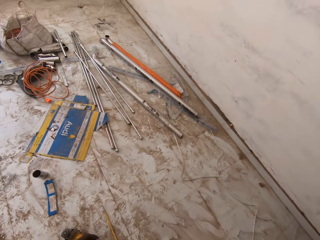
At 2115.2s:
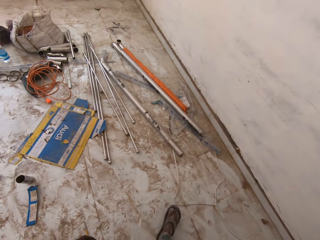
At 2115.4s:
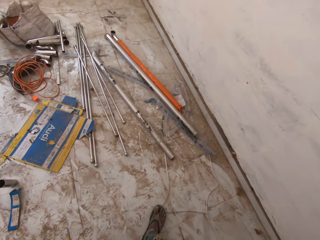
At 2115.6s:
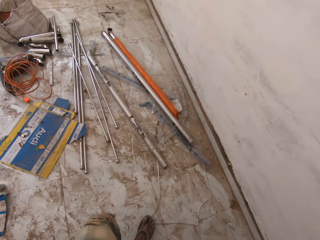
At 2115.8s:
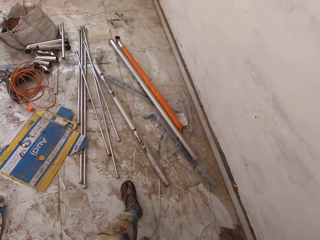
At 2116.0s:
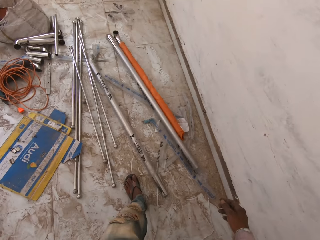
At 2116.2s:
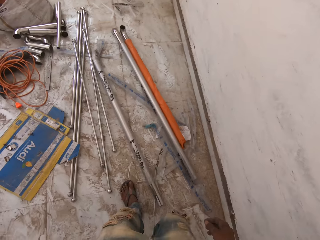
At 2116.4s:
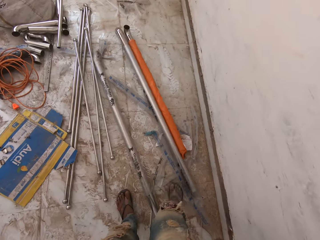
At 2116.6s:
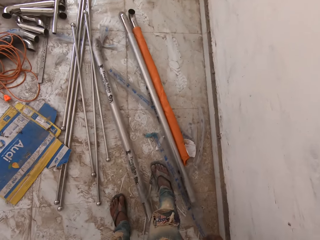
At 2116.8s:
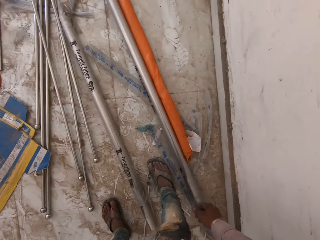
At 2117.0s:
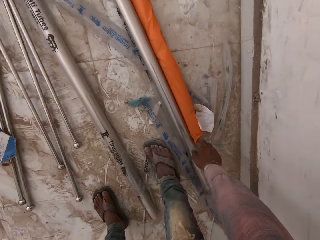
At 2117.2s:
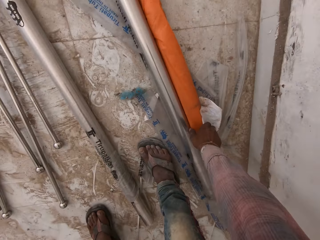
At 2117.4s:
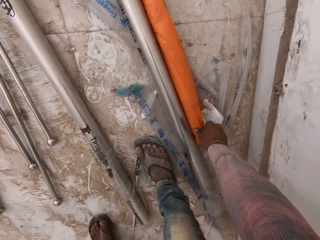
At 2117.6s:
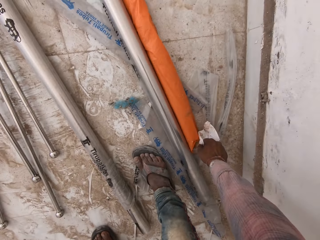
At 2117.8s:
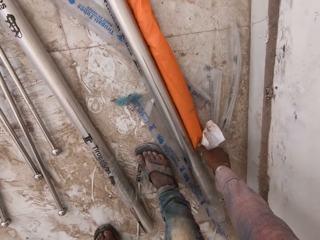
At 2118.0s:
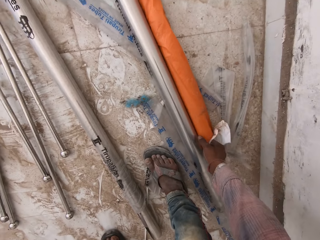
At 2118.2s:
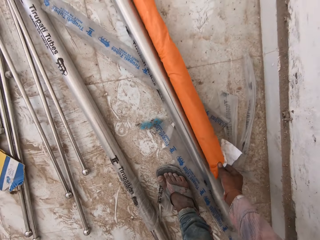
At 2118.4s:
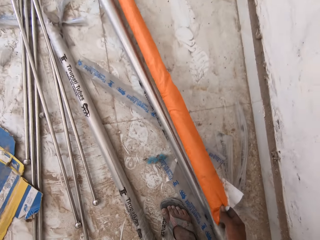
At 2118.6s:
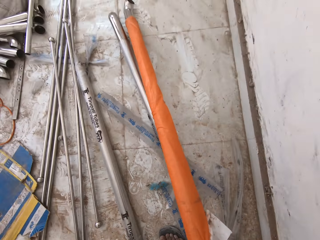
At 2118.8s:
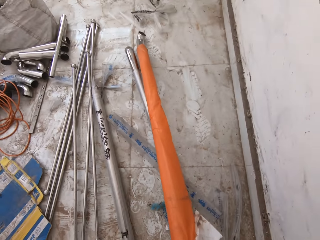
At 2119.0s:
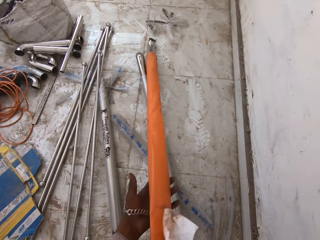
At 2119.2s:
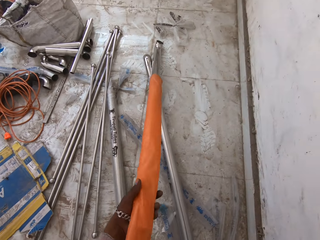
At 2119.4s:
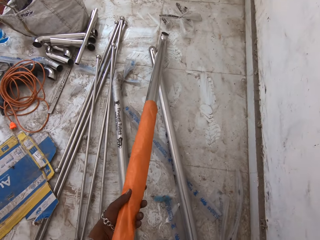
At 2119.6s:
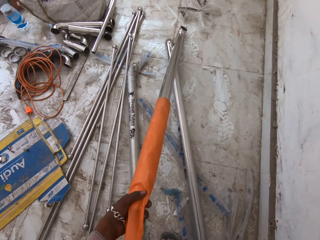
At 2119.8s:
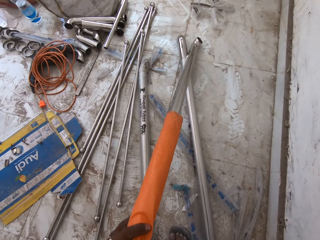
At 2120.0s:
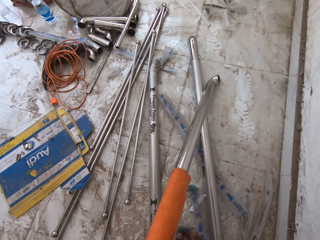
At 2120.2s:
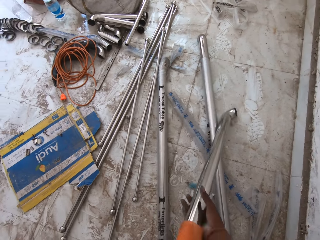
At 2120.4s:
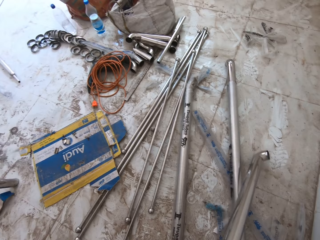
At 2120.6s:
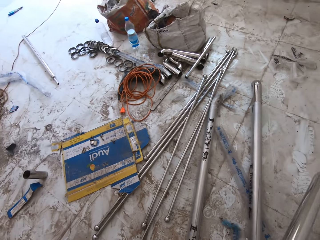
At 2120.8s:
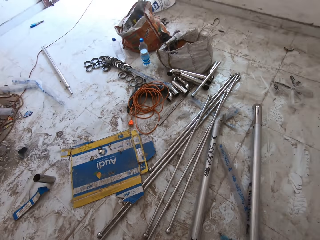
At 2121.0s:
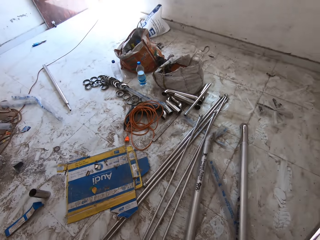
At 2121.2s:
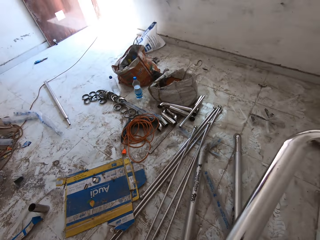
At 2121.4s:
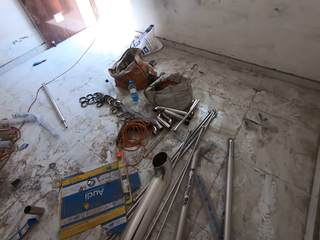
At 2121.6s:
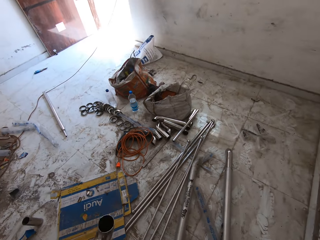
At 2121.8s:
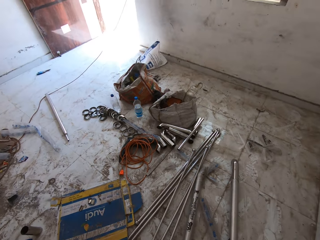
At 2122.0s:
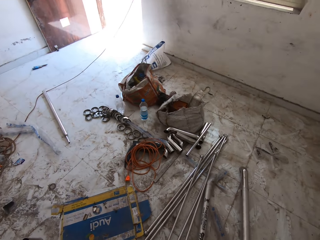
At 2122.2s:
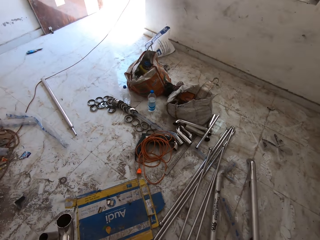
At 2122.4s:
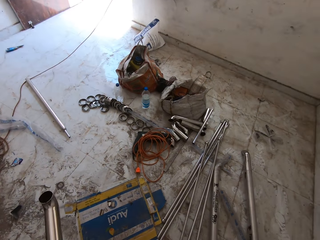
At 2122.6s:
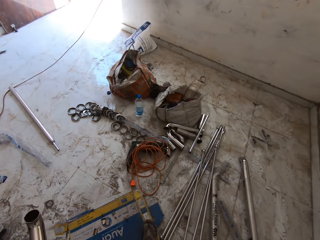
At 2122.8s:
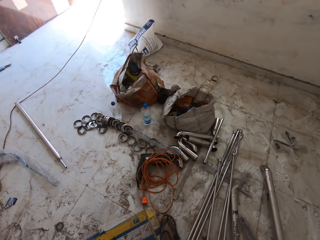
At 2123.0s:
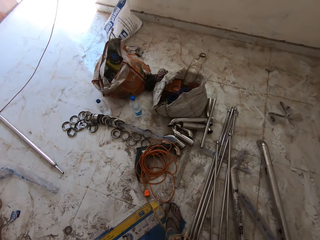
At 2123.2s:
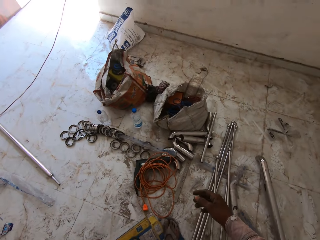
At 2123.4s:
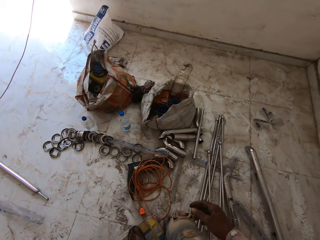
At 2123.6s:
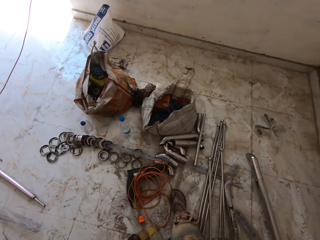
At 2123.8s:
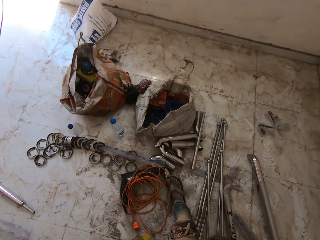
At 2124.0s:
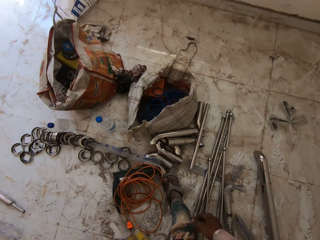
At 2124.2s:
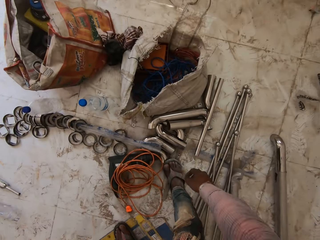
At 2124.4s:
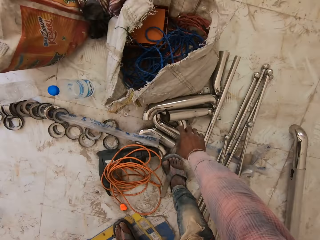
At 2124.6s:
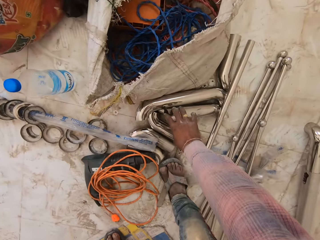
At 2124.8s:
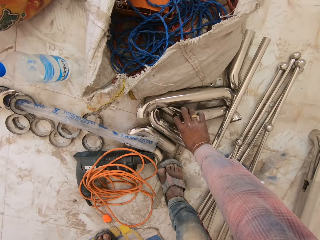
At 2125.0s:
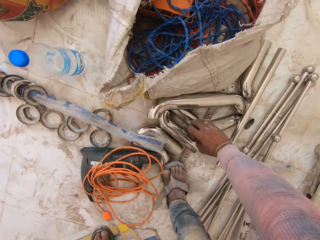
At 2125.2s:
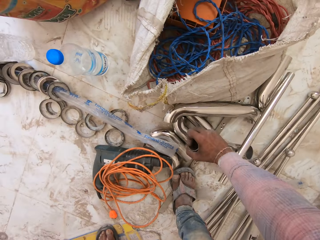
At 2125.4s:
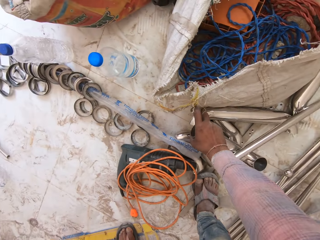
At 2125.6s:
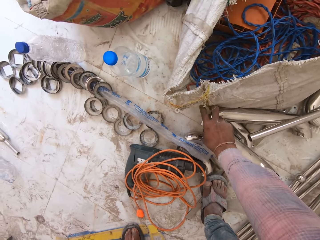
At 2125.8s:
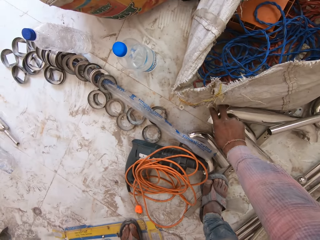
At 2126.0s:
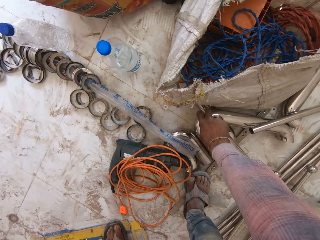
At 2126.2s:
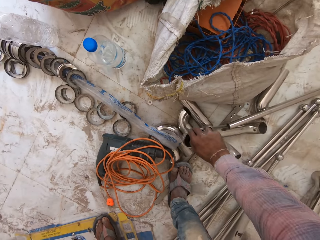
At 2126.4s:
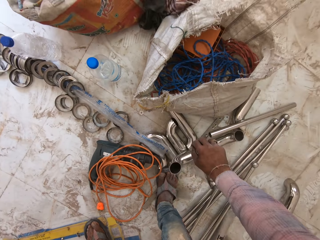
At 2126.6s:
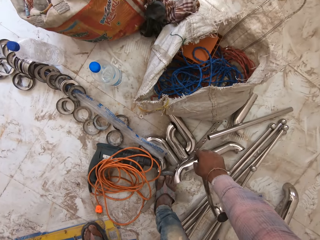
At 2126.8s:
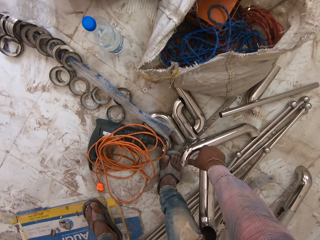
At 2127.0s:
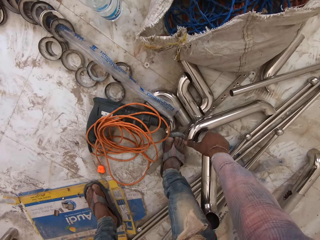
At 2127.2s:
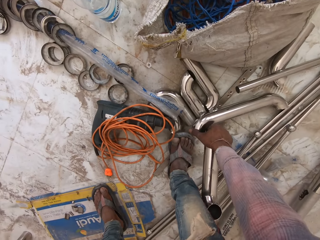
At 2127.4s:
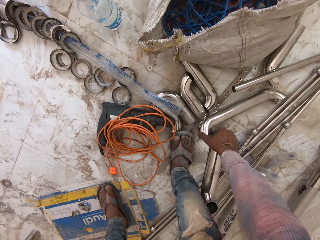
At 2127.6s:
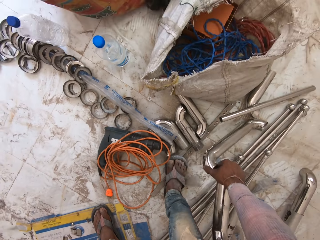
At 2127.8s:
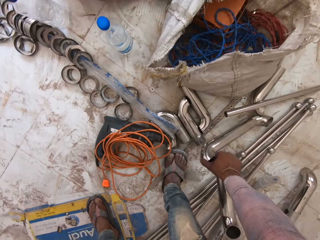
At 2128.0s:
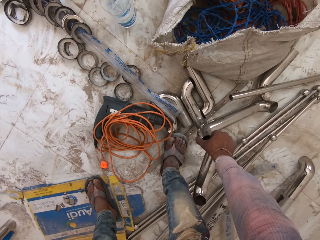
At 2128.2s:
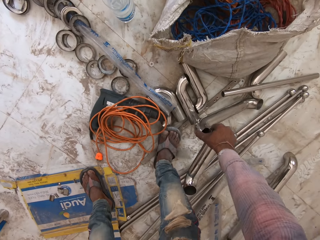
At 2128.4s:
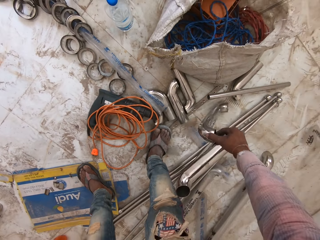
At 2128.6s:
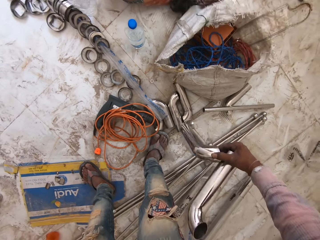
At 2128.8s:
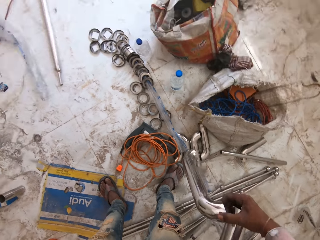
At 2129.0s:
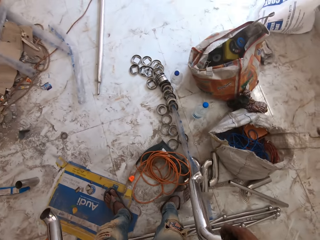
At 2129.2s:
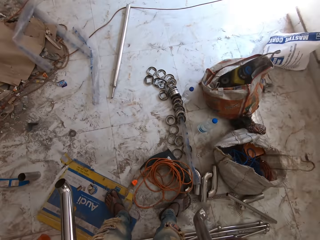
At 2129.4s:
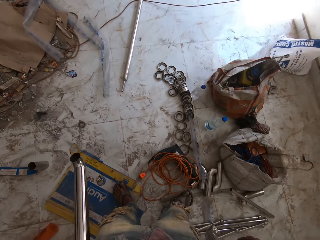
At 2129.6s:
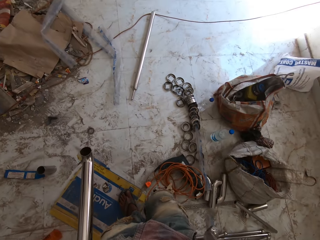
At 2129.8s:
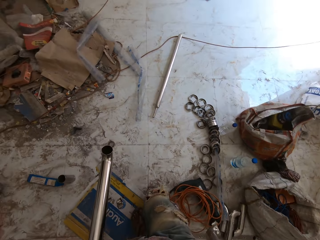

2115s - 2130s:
The camera wearer picks up a piece of paper from the floor with his right hand. He picks up a metal rod from the floor with his right hand. He removes a packaging nylon from the metal rod with both hands. He holds the metal rod in his left hand. He picks up a metal rod from the floor with his right hand. He picks up joints with his right hand. He picks up a metal rod from the floor with his right hand again.

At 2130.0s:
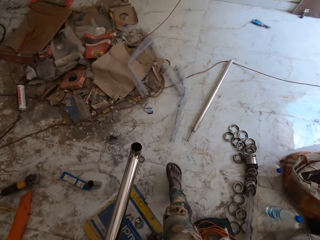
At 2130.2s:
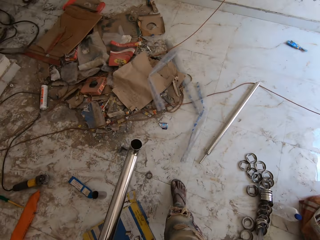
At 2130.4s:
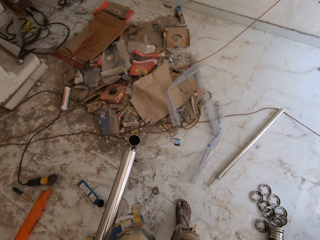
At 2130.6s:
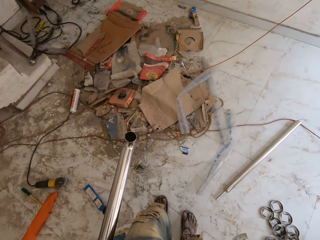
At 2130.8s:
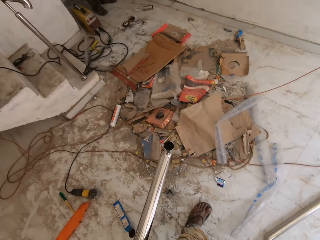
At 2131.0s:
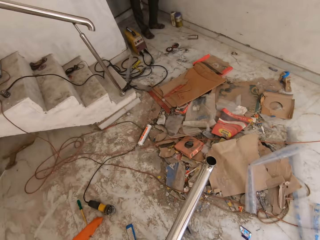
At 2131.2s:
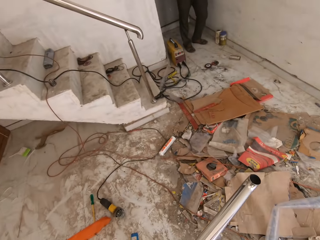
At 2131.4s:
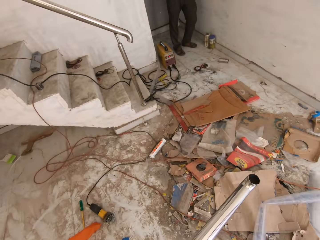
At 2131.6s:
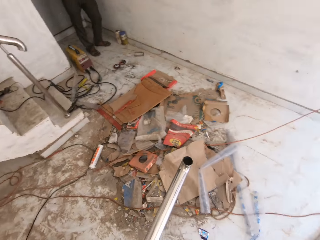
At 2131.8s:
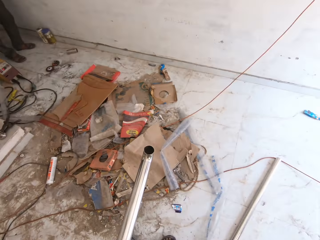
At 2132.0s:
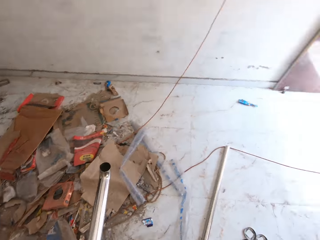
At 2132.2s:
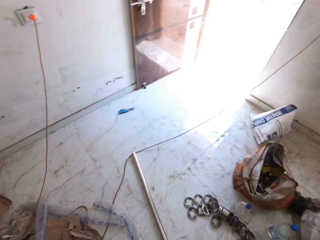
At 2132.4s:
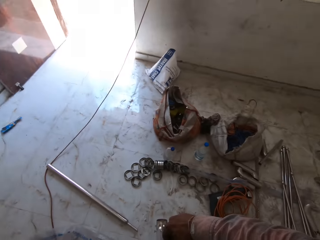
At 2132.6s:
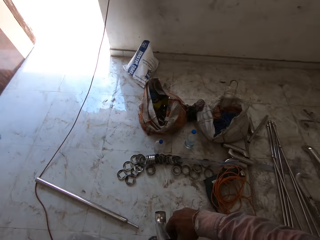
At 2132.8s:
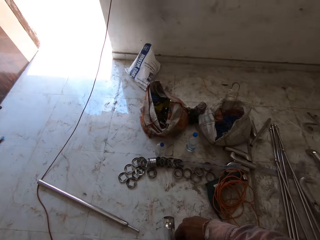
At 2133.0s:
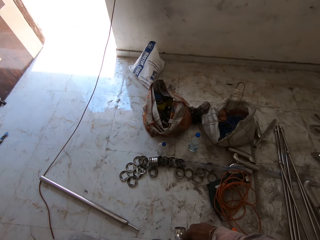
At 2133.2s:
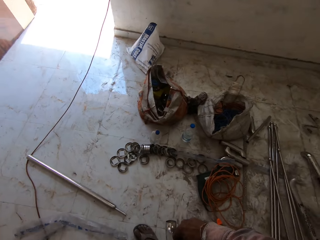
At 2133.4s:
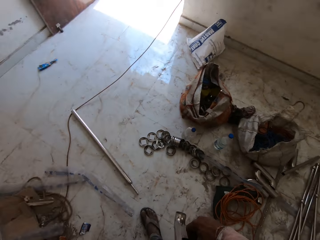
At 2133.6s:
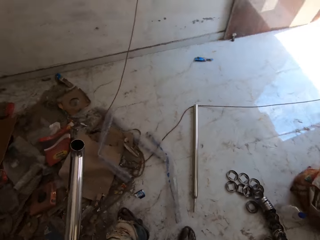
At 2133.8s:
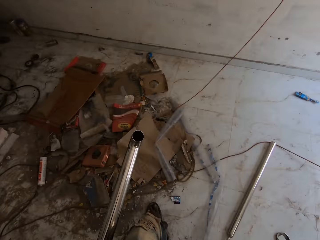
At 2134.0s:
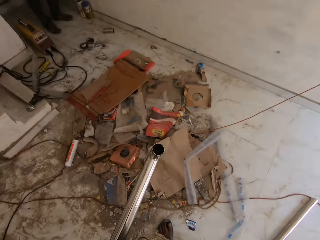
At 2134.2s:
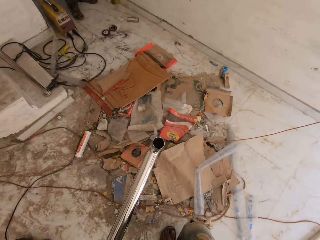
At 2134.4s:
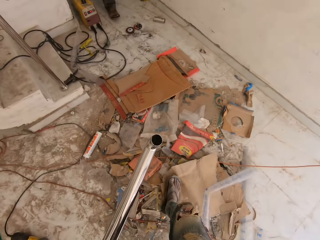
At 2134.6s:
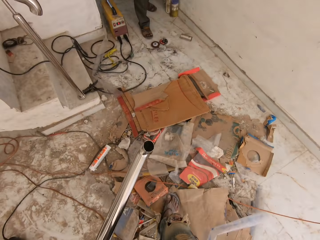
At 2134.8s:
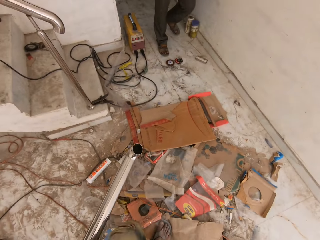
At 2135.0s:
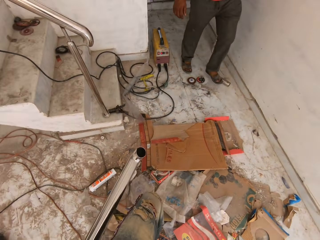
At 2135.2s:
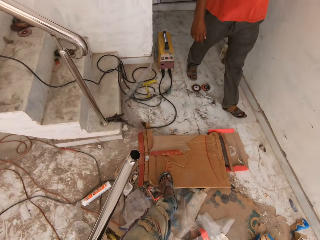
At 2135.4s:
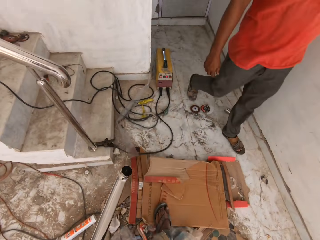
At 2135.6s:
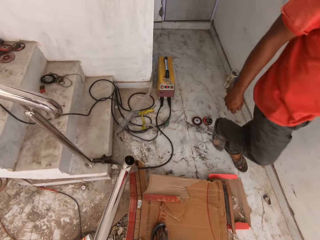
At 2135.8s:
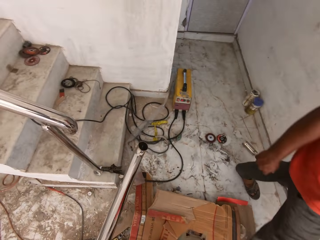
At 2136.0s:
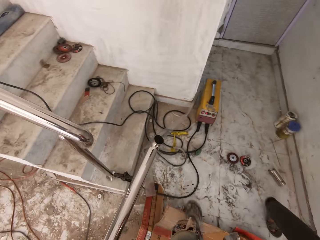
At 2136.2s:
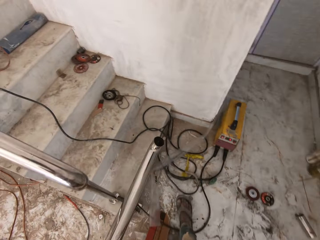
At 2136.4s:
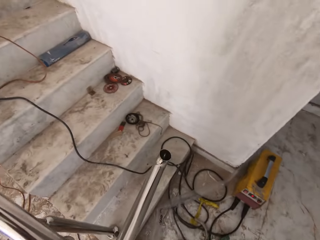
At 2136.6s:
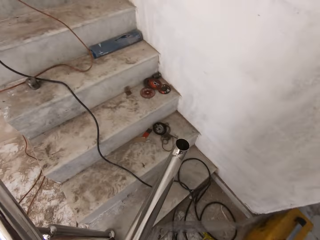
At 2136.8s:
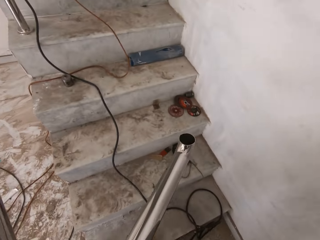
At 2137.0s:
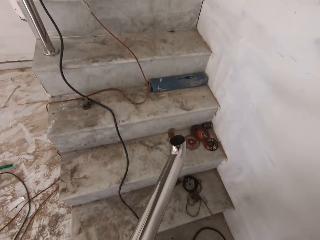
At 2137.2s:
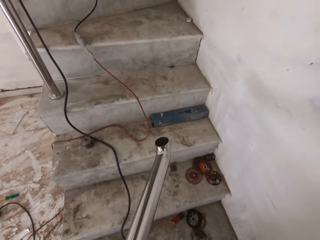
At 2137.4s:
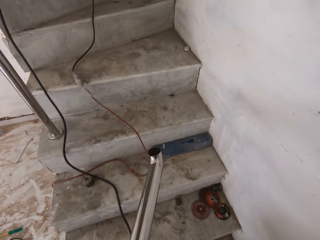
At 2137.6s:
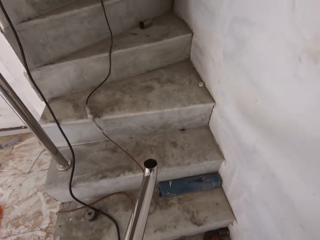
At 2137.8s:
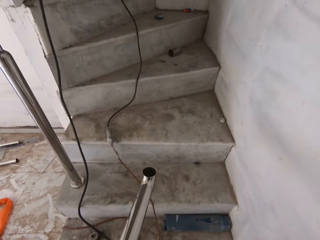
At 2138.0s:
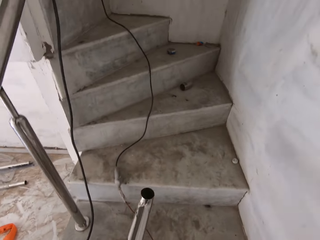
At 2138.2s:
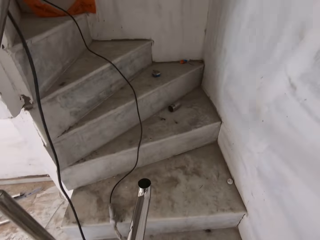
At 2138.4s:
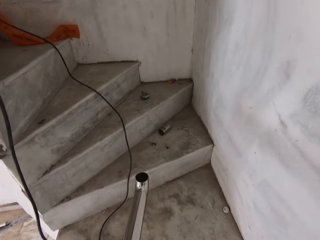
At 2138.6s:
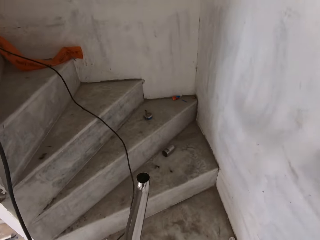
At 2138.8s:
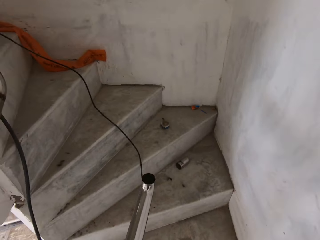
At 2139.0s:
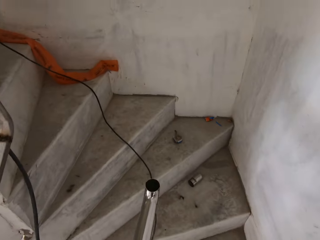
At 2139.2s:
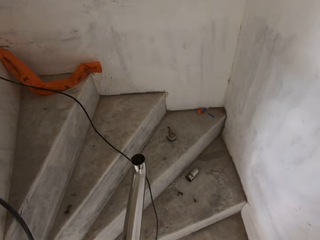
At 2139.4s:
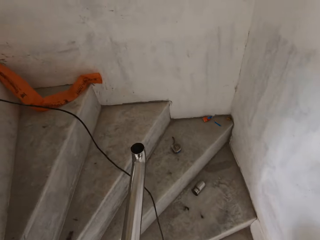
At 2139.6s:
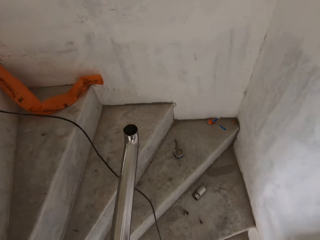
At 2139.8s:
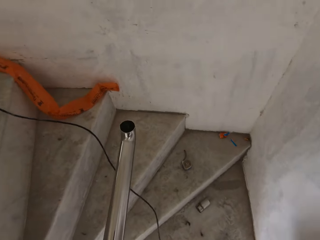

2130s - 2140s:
The camera wearer looks sideways. A man walks past the camera wearer. The camera wearer walks up the stairs.
